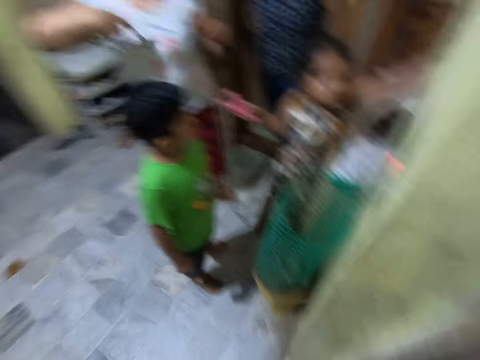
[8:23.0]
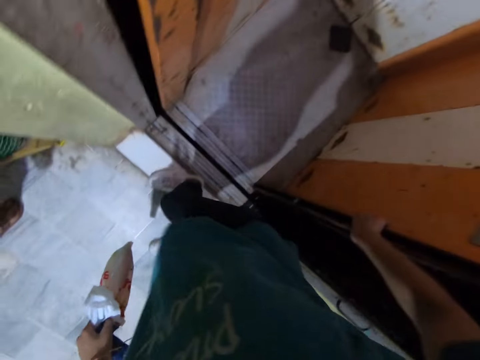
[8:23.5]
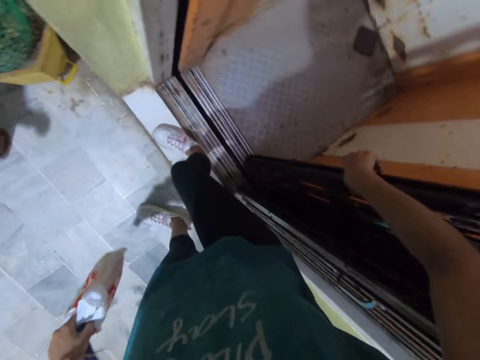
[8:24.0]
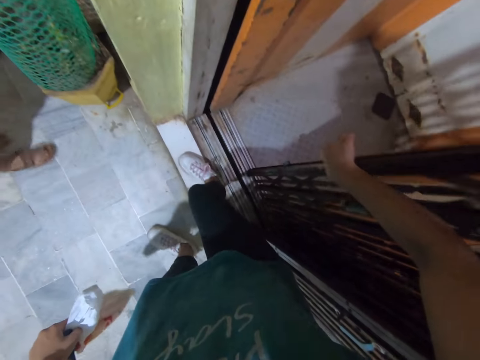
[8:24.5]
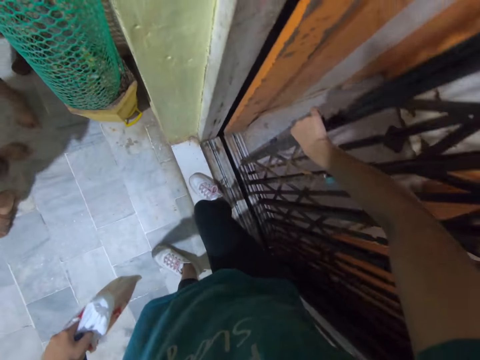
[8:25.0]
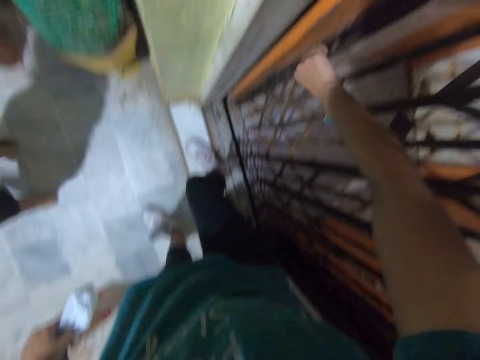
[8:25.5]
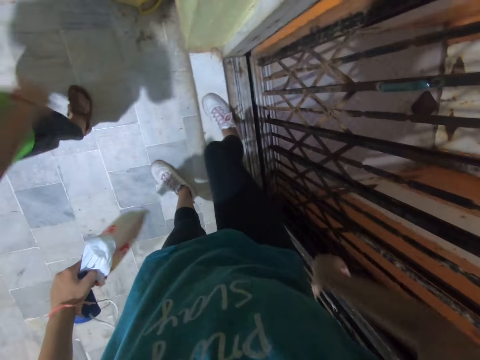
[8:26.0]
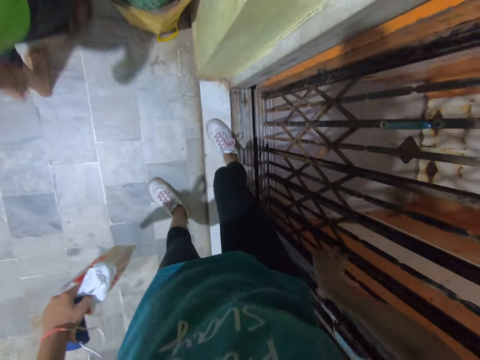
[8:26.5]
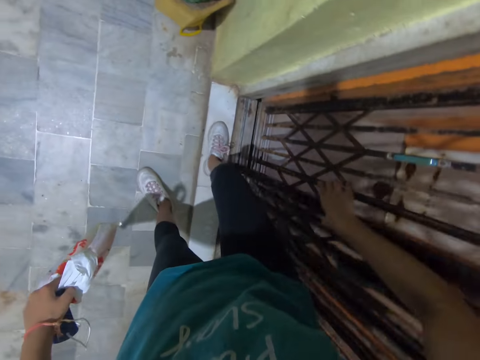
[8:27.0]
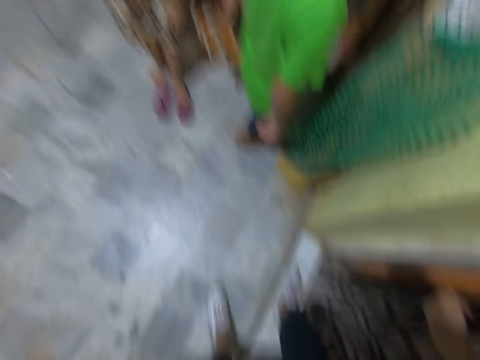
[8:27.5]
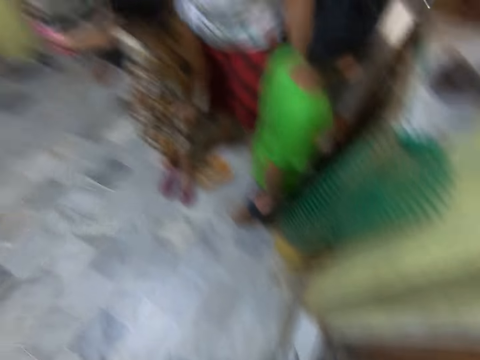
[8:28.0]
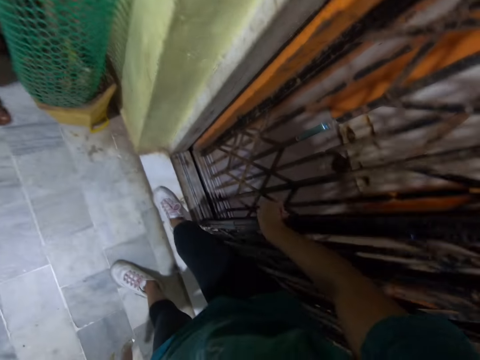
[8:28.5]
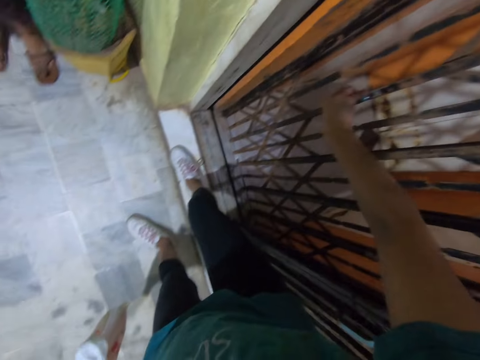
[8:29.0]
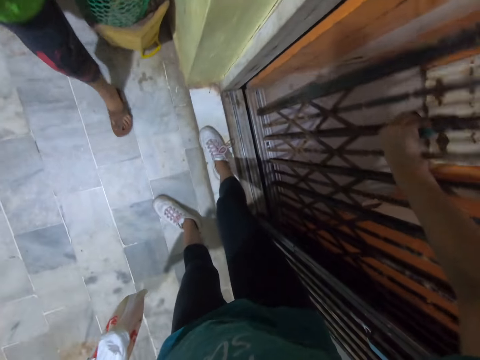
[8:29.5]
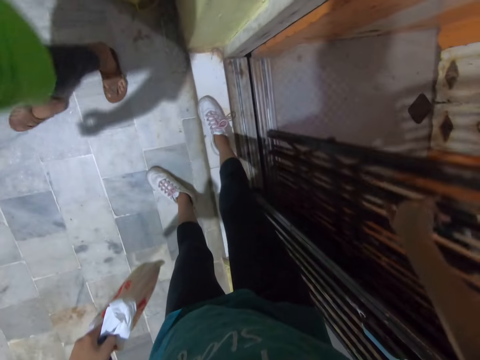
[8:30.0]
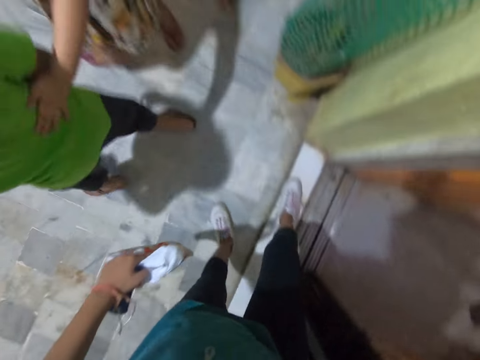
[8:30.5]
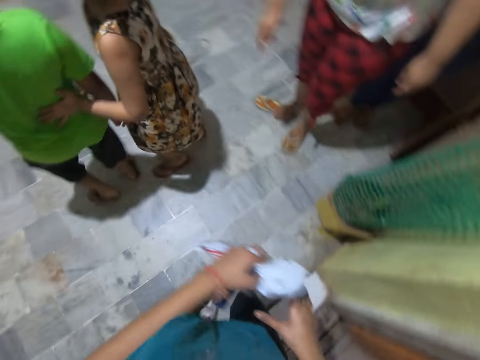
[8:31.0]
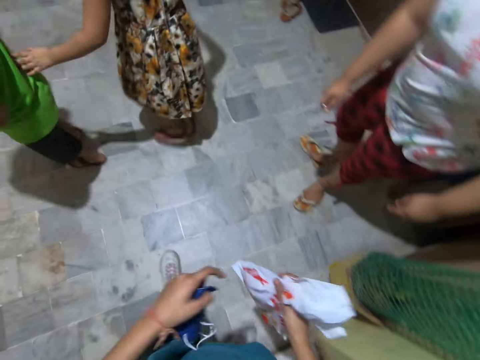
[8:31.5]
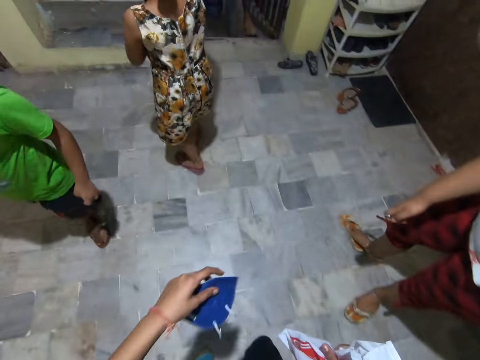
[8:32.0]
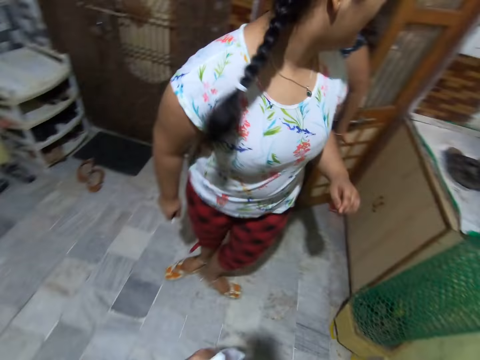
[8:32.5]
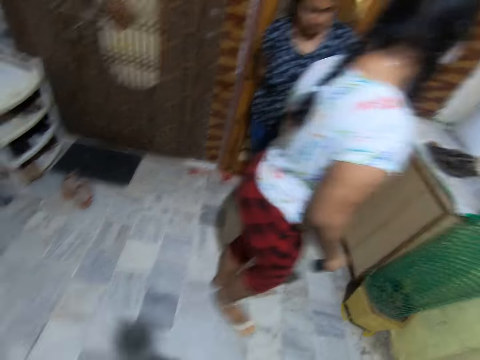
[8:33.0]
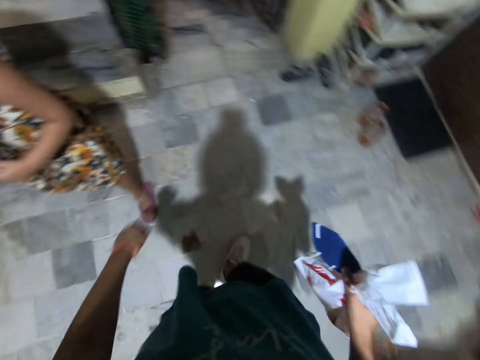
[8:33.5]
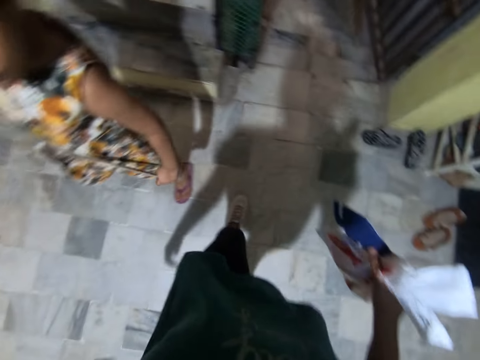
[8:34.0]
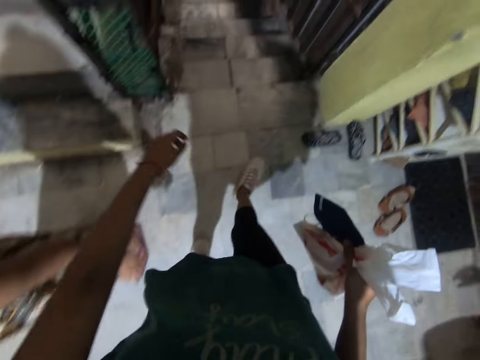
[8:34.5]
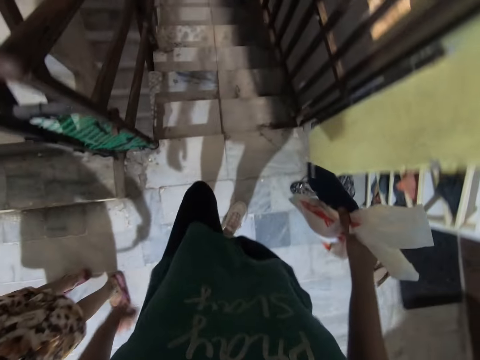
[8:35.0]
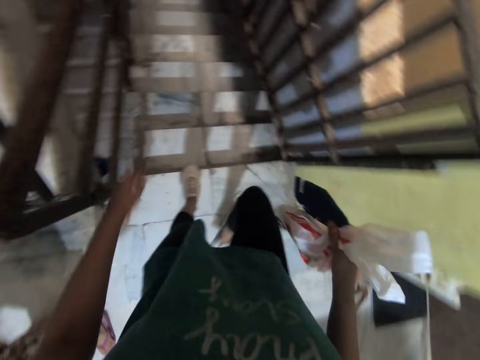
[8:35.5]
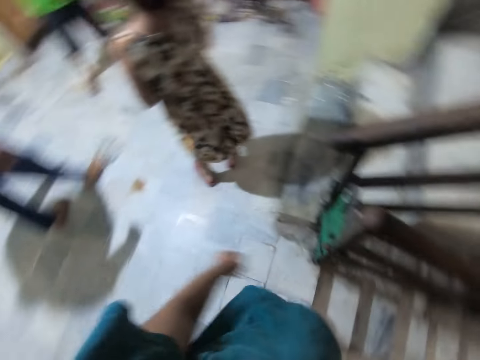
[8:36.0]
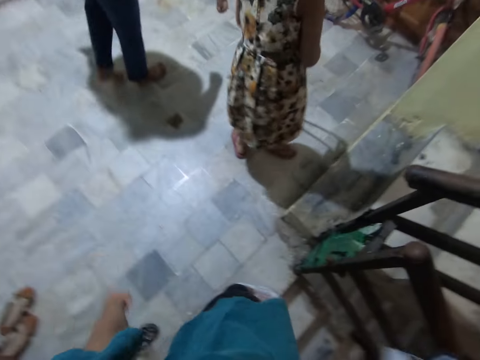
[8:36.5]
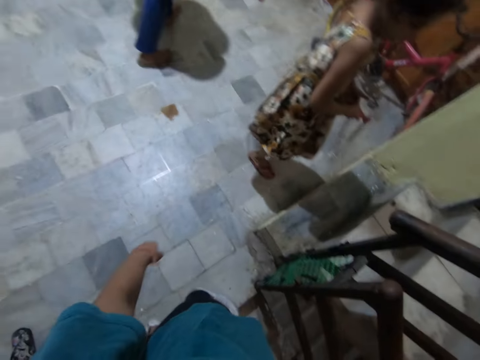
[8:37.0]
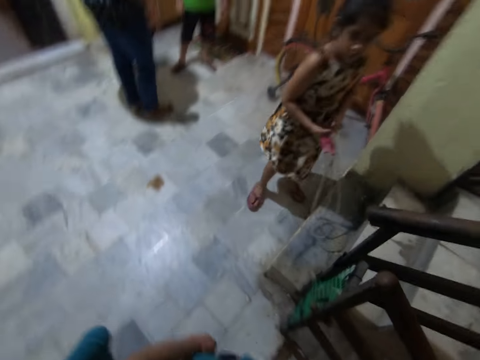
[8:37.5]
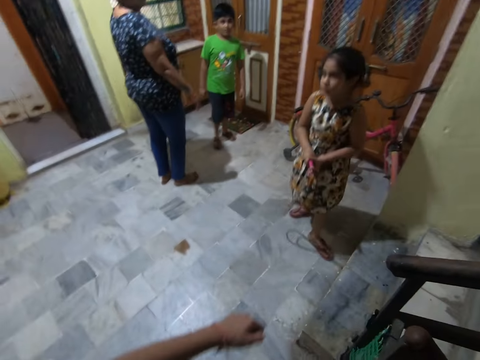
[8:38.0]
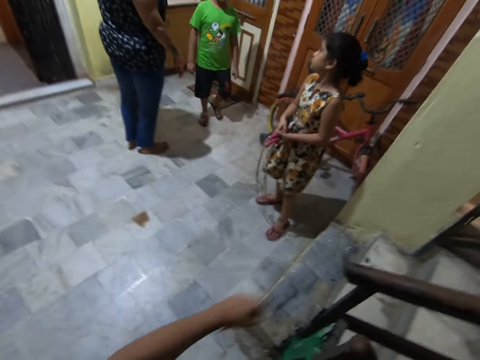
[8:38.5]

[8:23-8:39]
The camera wearer closes a gate with her right hand. She closes the gate with her right hand. She opens the elevator doors. She slides the gate with her right hand. She slides the gate again. She passes the nylon from her left hand to her right hand. She walks to the stairs. She converses with the woman.

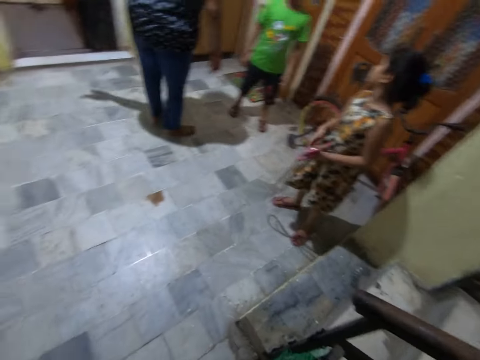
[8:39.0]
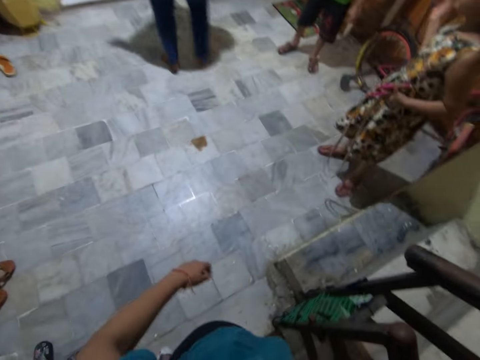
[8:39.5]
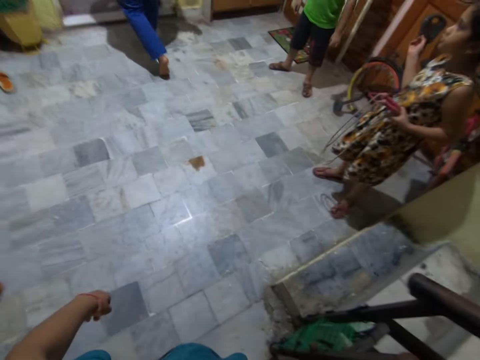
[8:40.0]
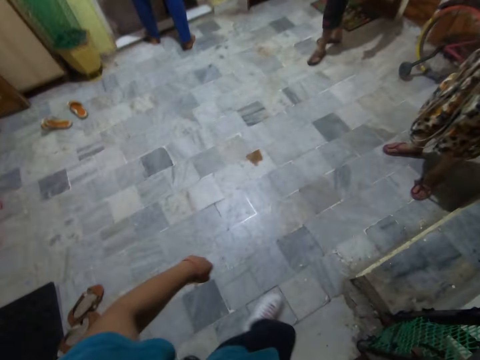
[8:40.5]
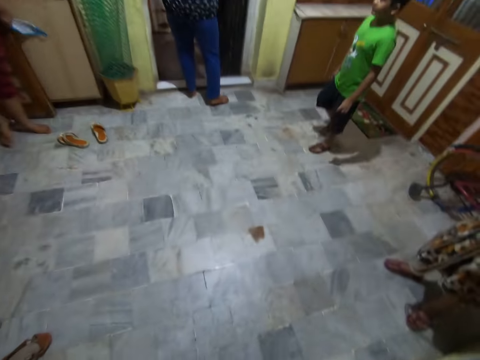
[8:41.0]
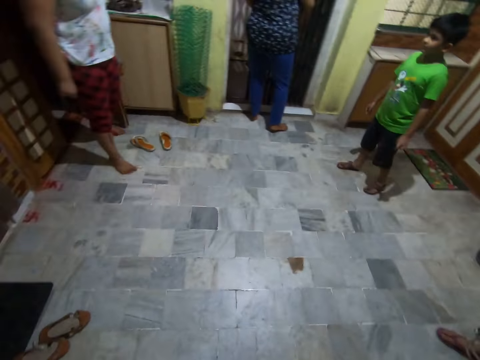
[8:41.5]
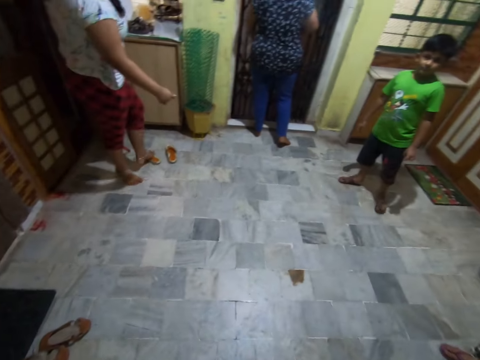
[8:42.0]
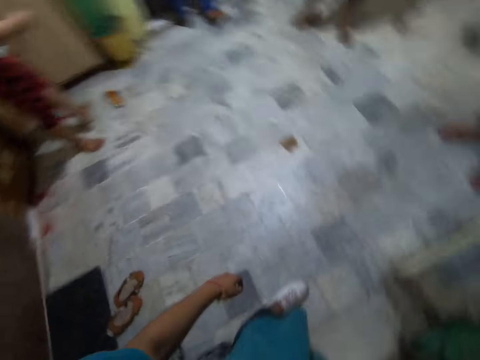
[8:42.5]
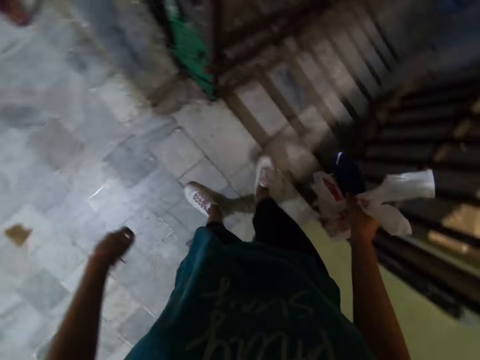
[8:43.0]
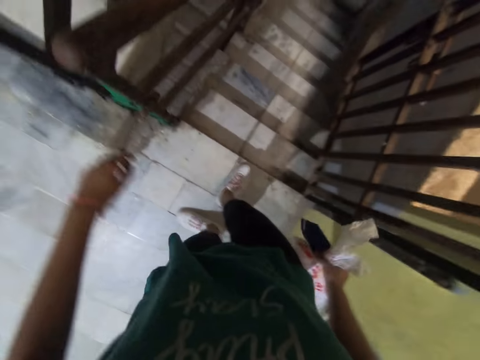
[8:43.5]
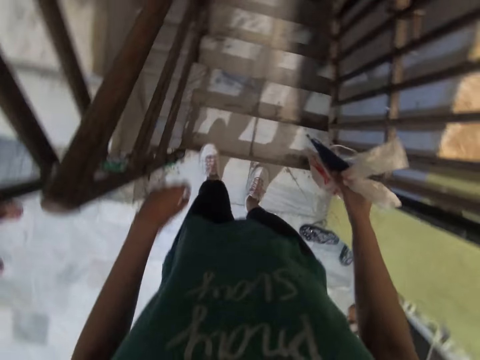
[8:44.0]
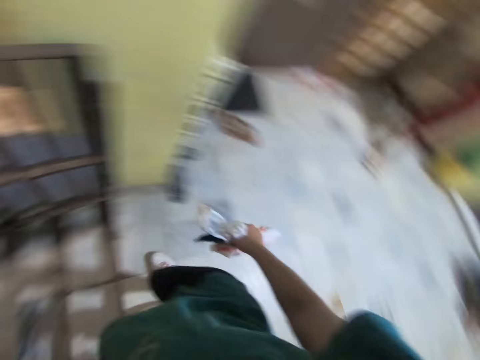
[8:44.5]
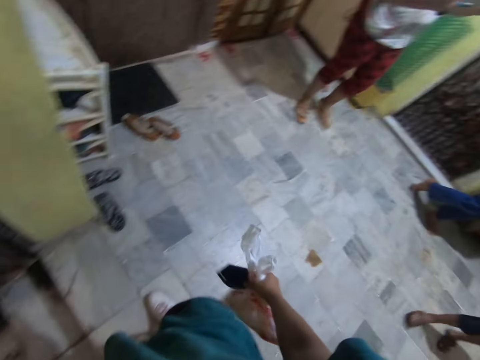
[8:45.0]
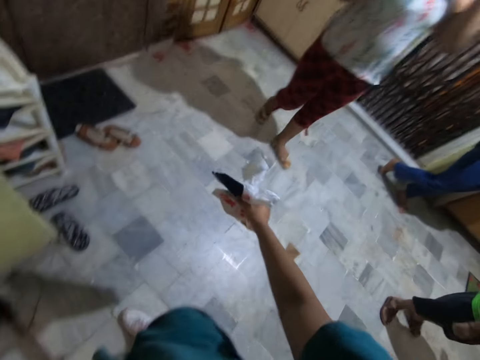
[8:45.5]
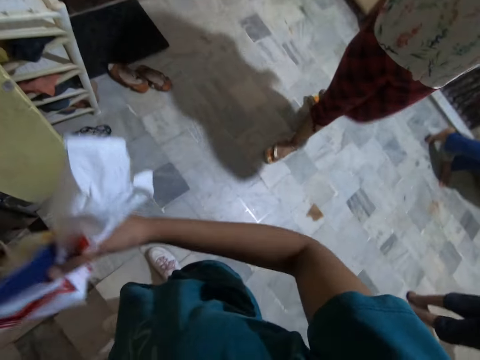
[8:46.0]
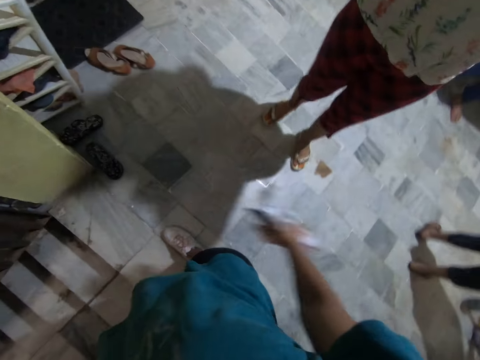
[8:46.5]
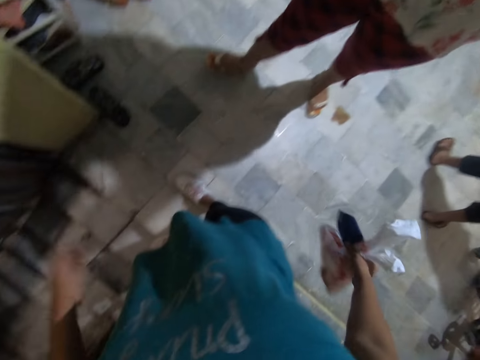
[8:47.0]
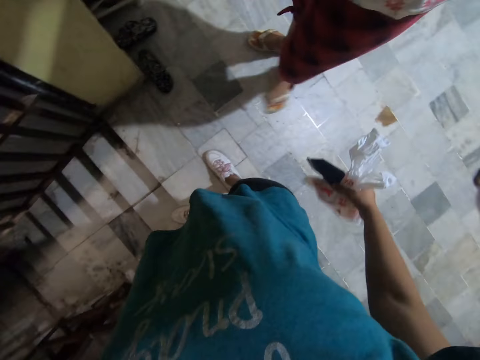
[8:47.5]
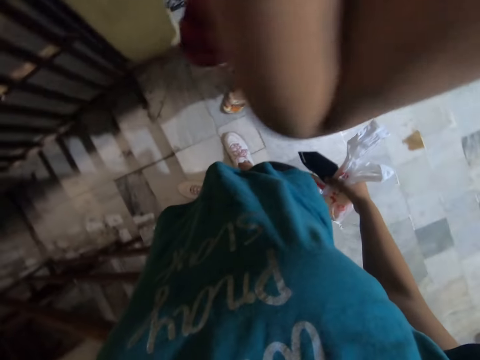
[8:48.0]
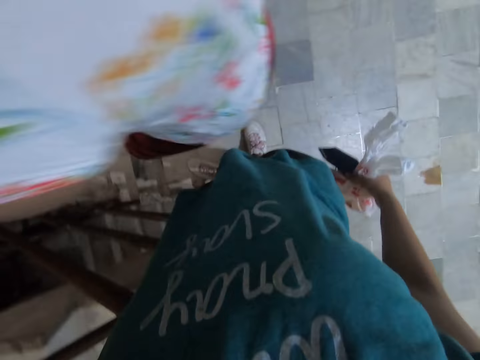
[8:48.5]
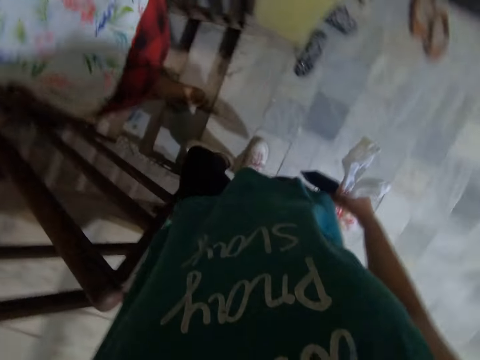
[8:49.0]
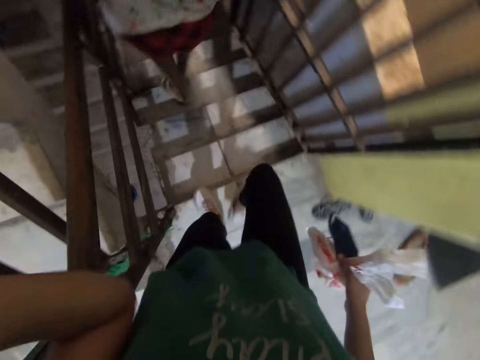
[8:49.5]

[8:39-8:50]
The woman closes a gate with her right hand. The camera wearer converses with the girl. The girl walks down the staircase. The camera wearer follows a woman.
